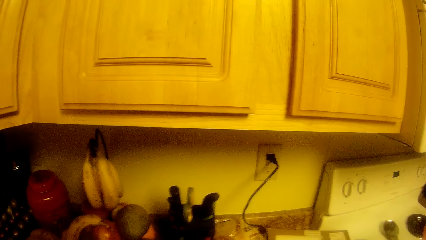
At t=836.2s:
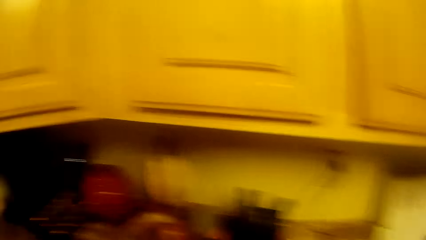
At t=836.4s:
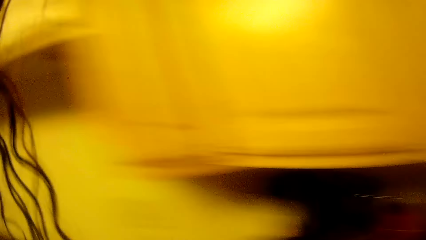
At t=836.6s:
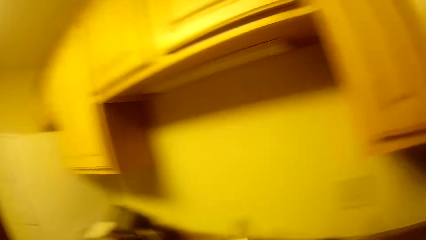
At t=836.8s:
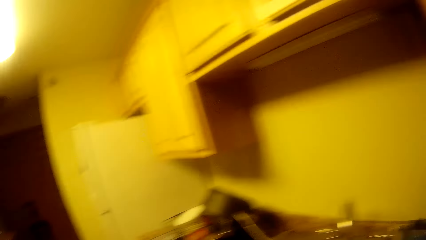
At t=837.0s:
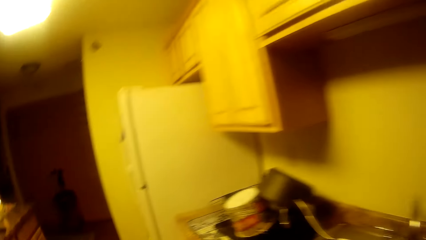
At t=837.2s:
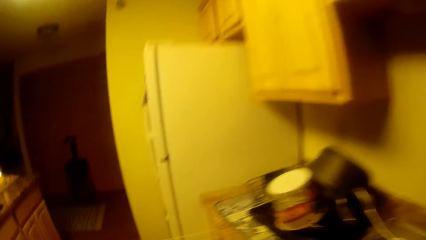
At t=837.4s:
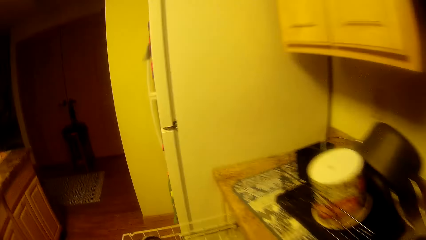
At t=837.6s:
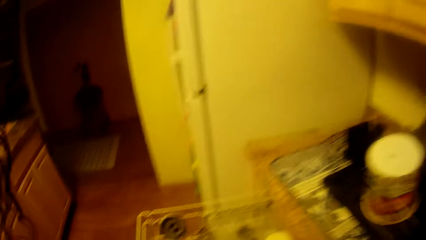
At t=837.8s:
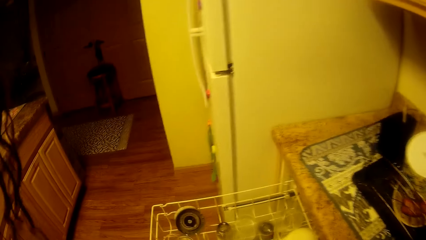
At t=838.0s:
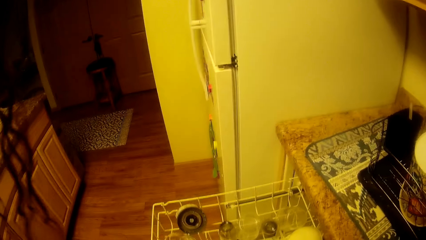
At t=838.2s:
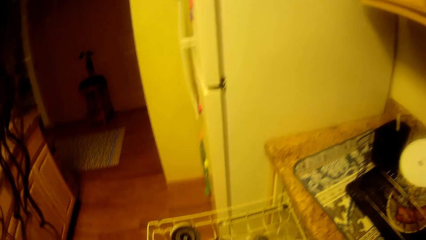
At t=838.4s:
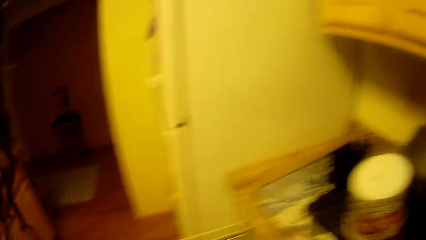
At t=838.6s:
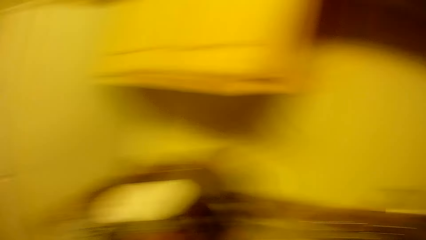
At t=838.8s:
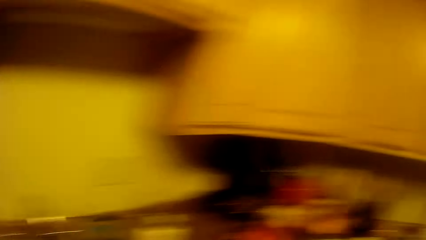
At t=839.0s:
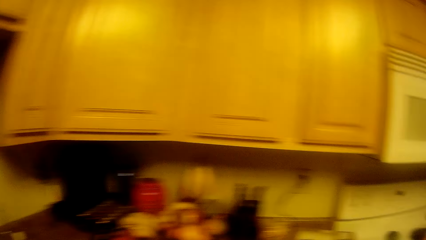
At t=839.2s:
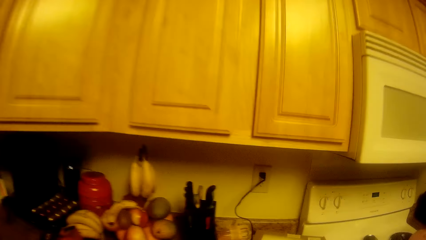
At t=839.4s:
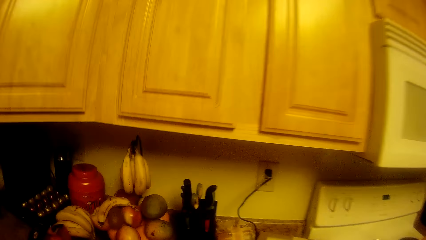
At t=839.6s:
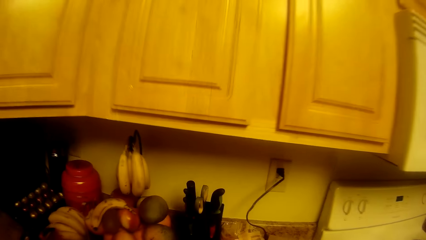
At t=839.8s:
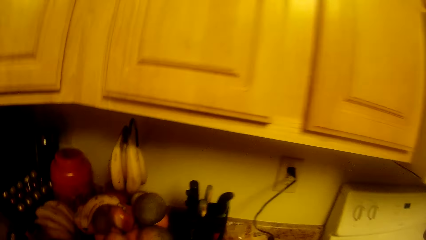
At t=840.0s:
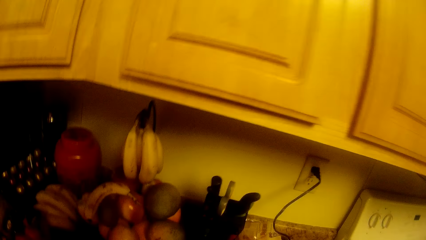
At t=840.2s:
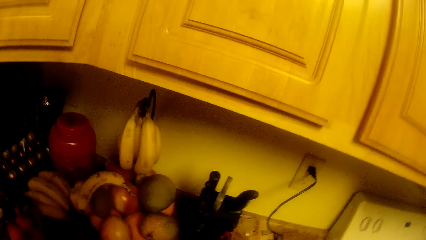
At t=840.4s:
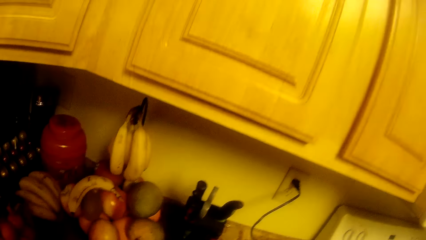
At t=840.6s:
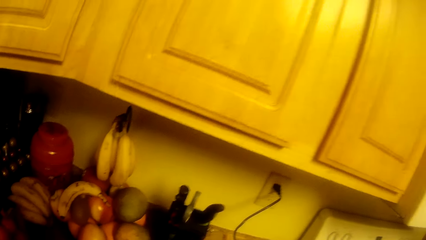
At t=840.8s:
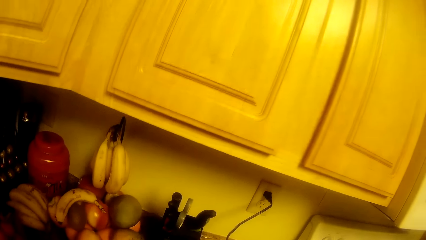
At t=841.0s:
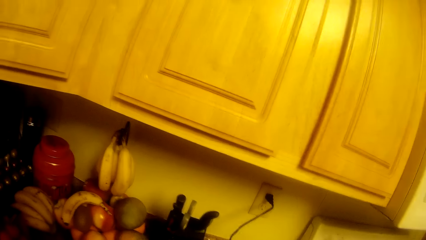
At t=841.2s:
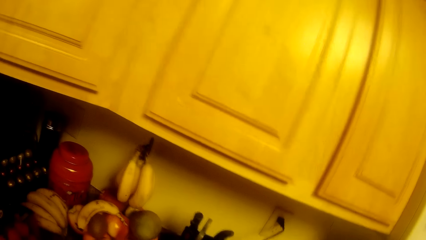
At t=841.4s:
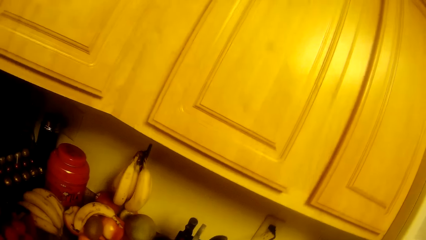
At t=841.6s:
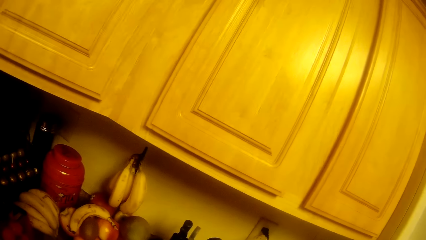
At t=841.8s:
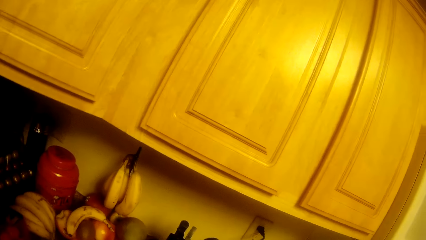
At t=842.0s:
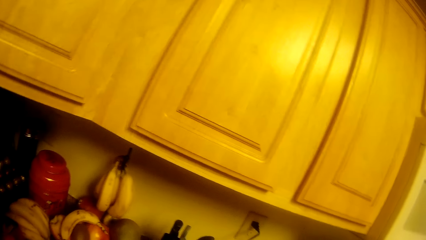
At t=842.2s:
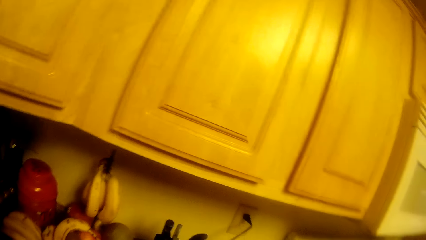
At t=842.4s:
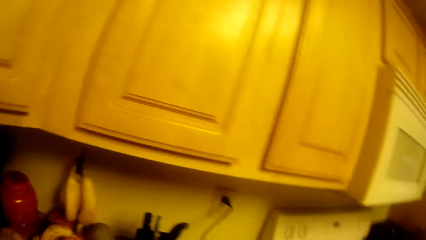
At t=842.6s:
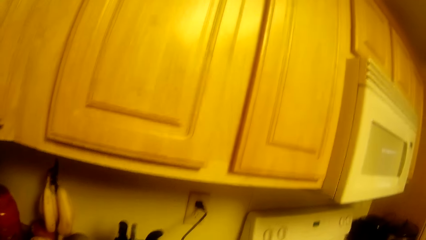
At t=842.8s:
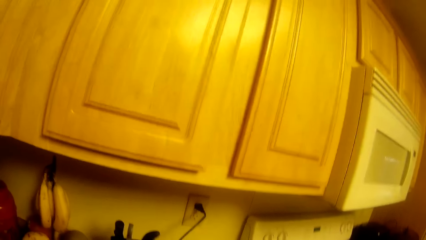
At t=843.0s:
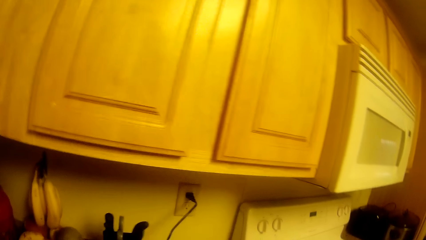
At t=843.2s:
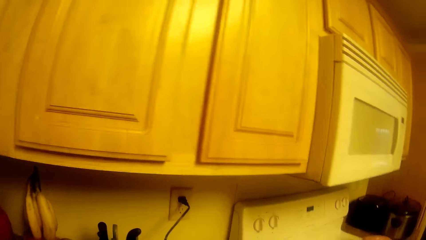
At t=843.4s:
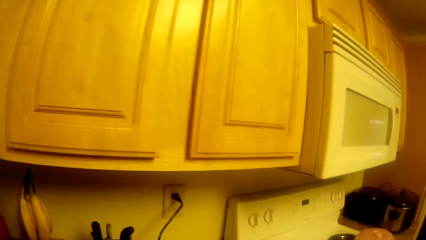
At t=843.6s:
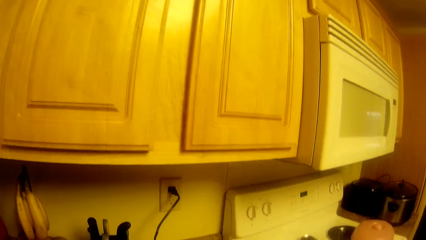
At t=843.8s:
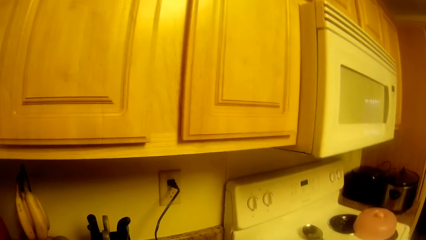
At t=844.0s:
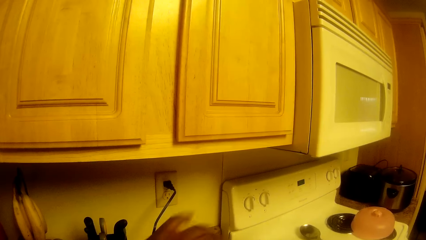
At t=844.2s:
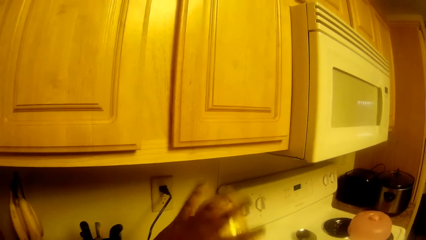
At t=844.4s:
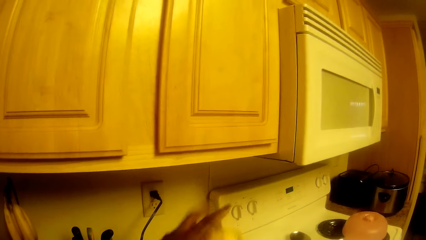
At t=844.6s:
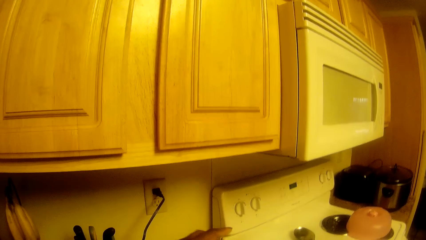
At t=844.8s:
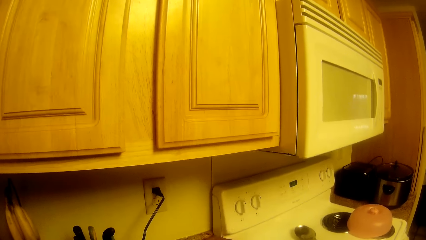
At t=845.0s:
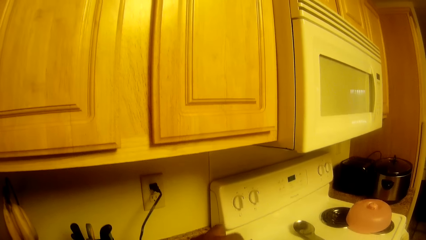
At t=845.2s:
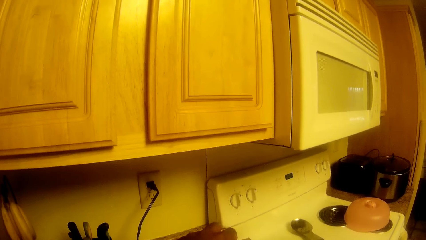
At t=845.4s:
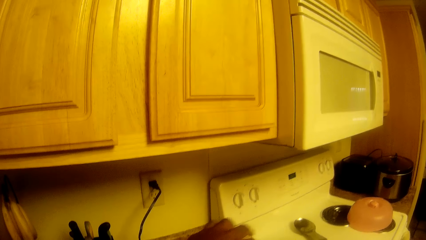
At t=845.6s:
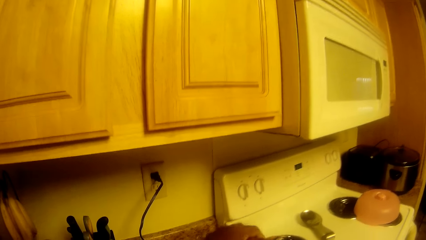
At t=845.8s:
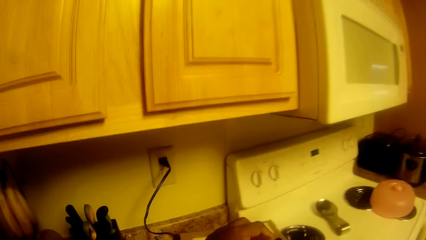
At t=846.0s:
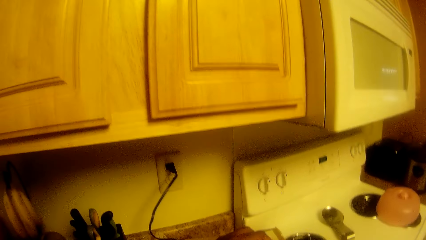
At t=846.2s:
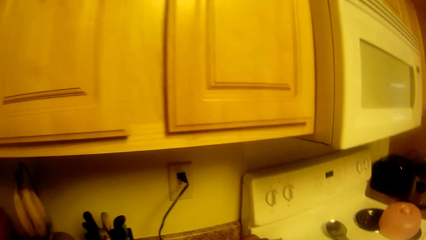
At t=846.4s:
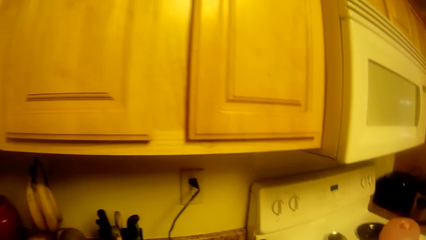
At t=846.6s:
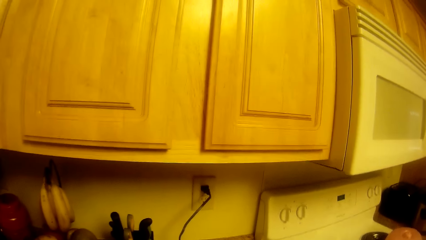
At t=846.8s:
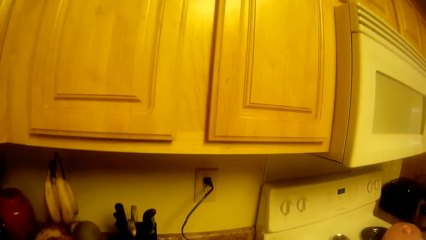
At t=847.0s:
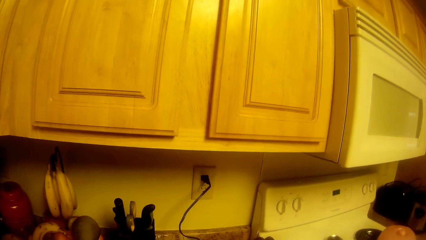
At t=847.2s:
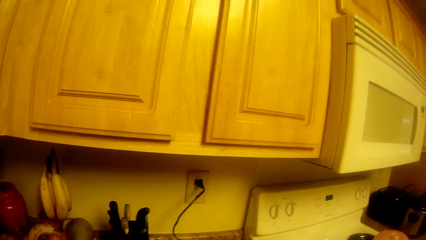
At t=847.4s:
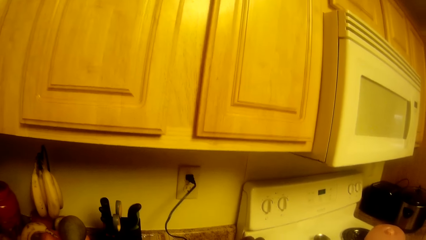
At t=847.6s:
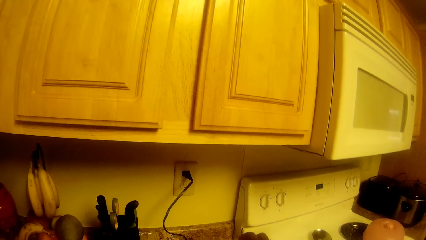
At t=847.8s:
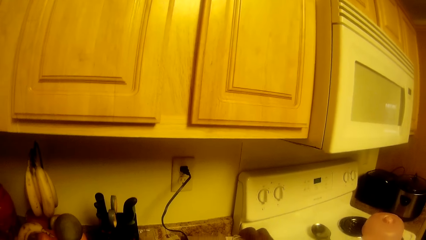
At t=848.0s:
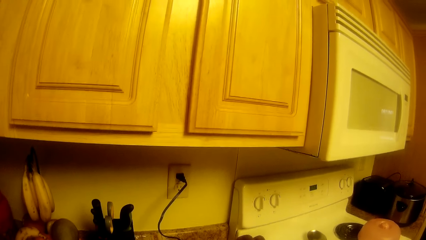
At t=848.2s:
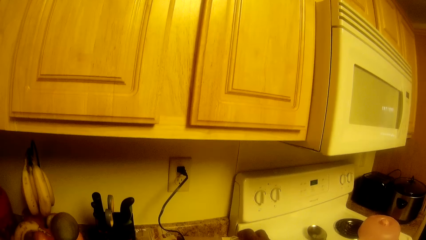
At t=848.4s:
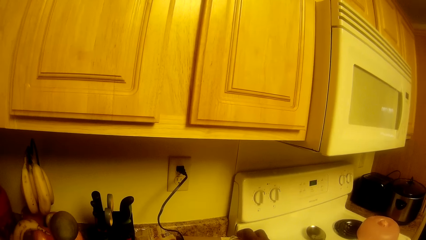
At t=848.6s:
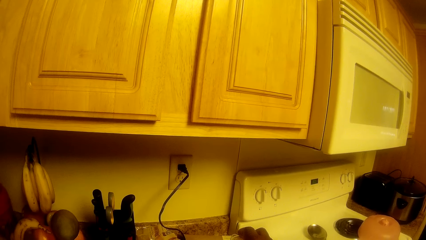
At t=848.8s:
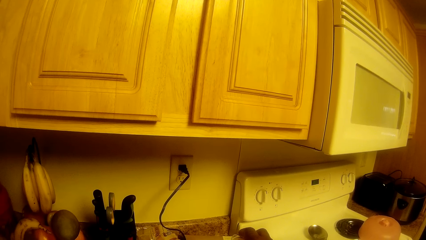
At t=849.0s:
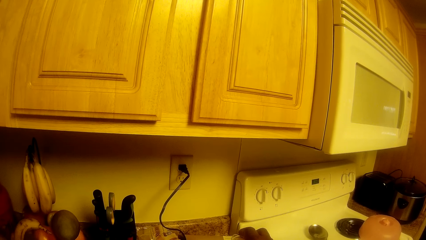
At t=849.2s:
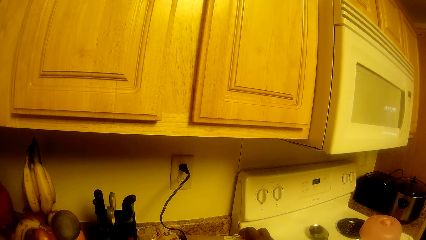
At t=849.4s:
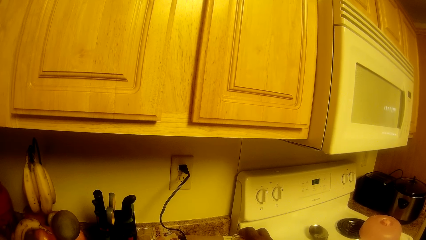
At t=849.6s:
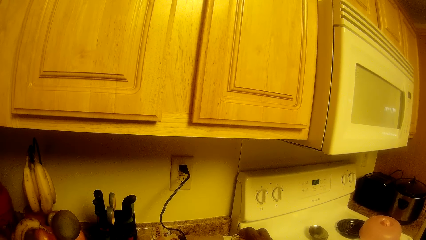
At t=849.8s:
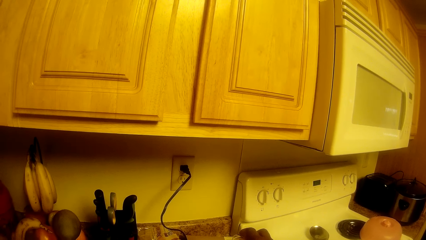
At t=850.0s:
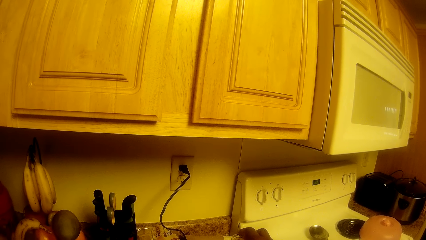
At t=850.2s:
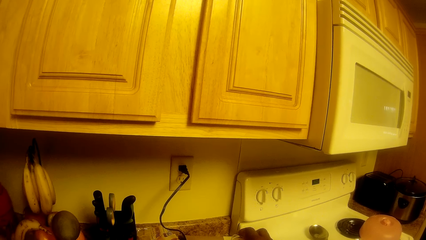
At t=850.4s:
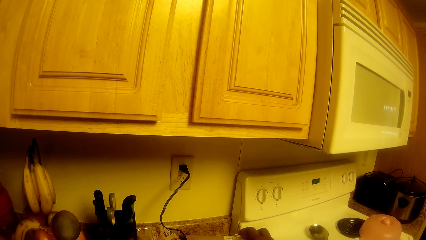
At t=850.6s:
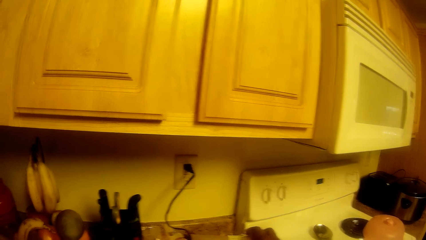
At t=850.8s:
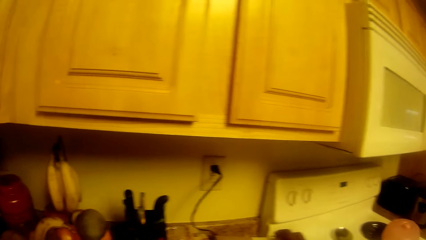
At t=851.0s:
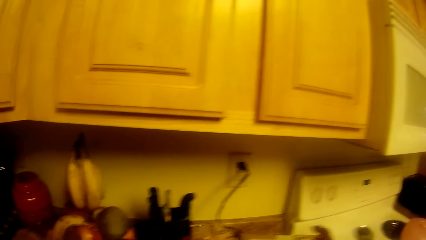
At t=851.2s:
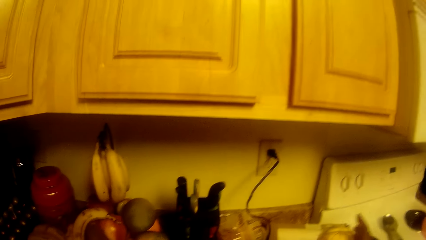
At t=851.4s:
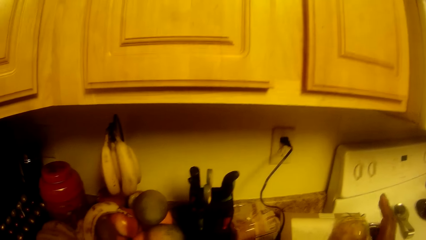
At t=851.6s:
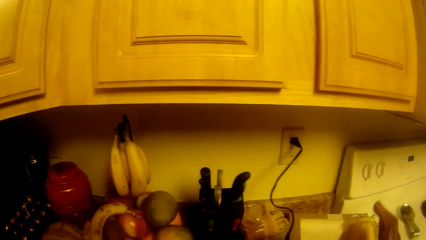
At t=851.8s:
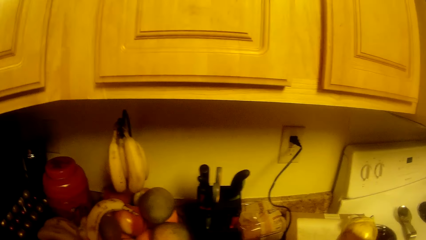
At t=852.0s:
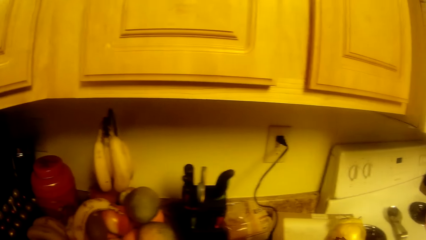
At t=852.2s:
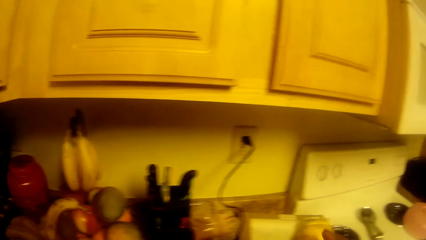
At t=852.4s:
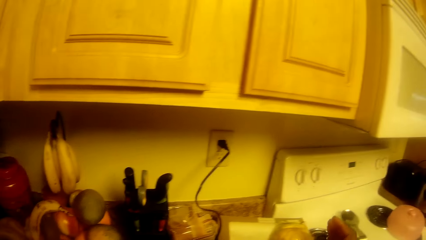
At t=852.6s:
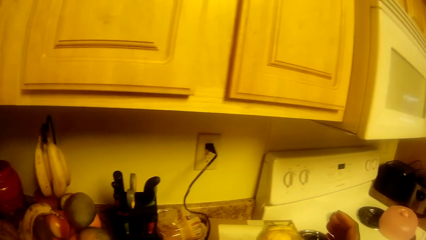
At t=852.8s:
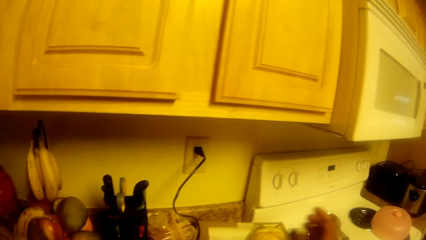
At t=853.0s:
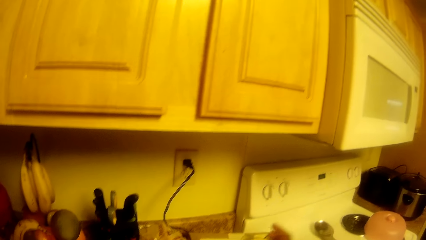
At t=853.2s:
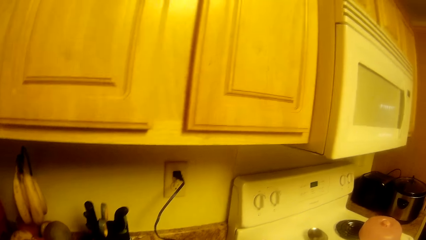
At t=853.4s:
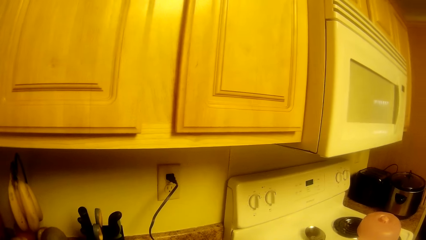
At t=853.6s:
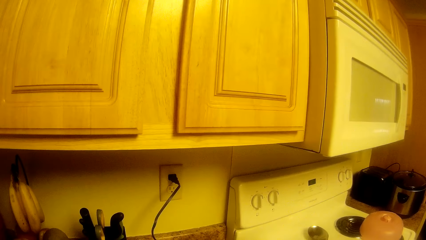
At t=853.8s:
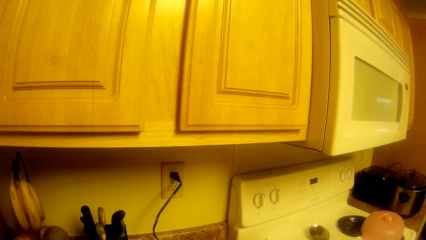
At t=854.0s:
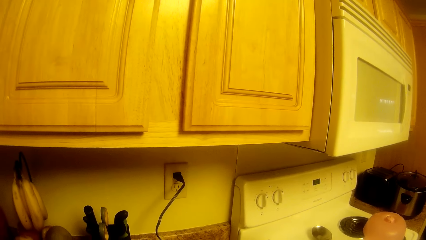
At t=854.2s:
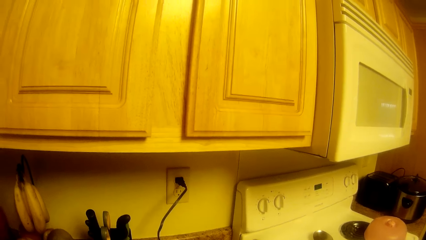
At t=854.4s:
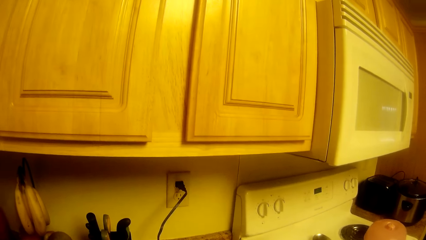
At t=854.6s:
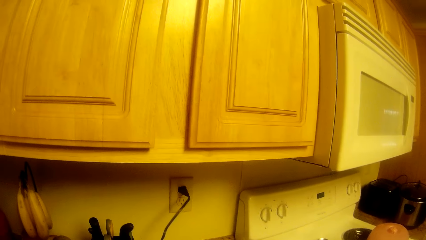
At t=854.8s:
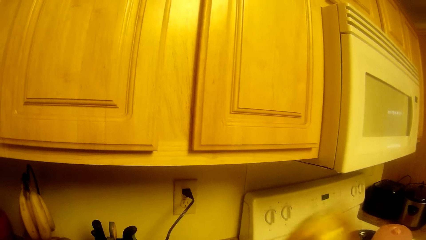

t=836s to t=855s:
The camera wearer looks around. She does something. She touches an electric blender or sink with her left hand. She opens the sink. She pours water in something. She removes her right hand from the electric blender.
